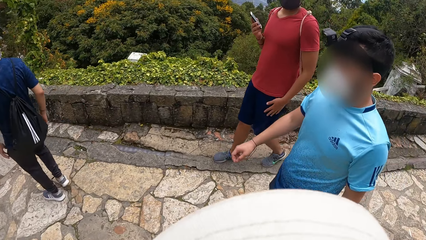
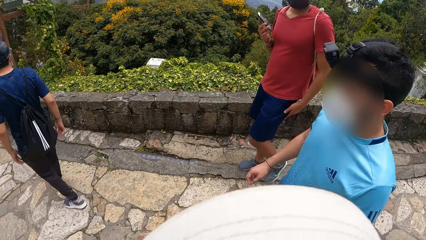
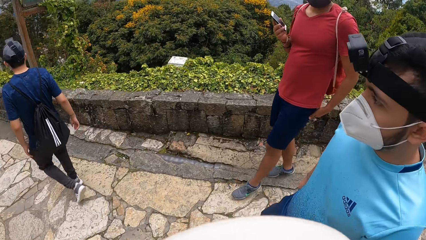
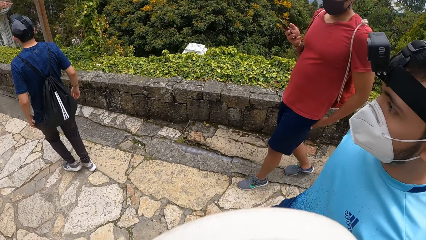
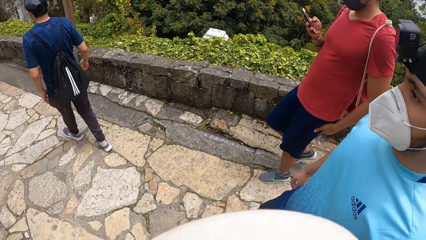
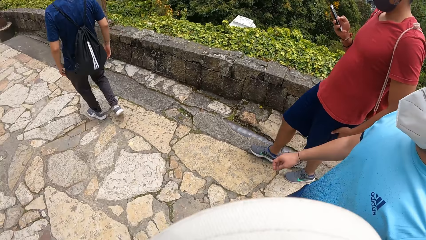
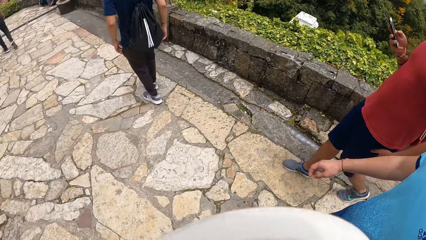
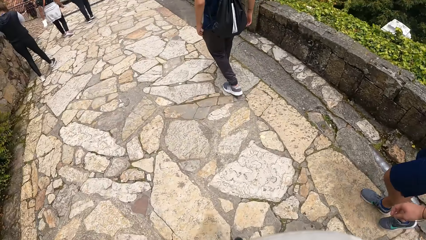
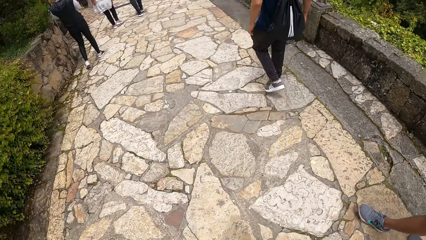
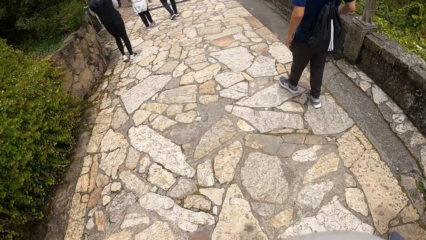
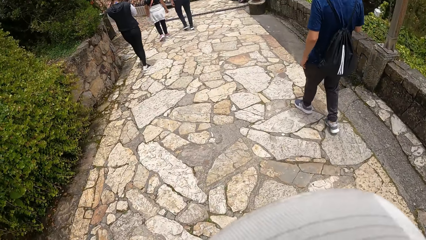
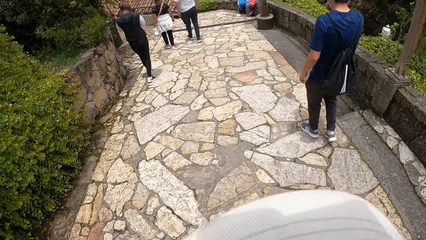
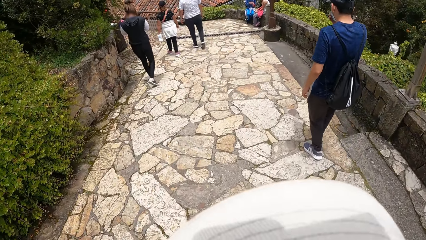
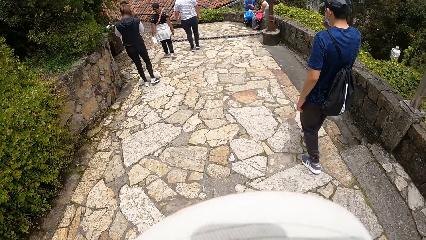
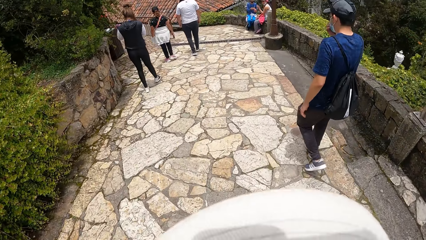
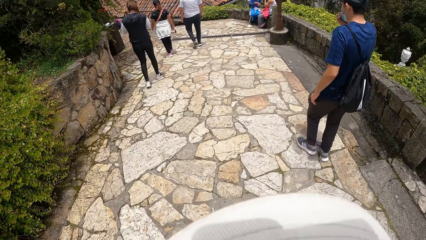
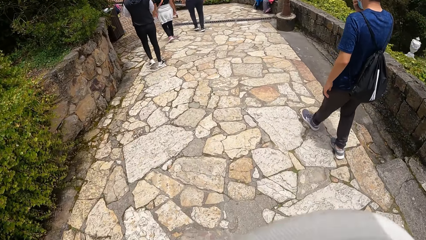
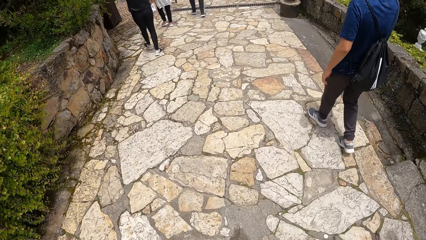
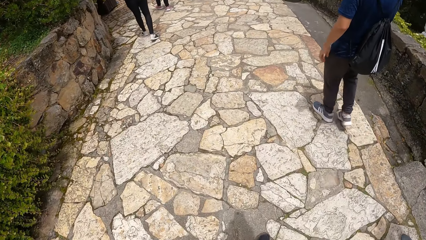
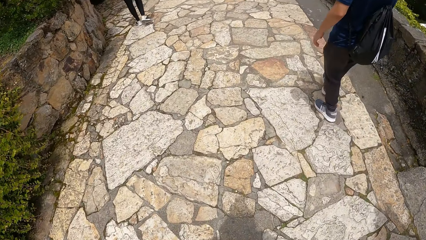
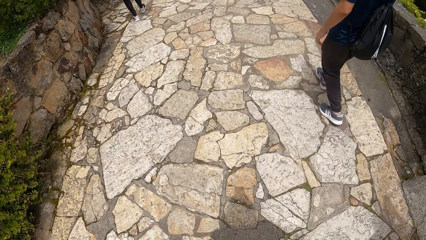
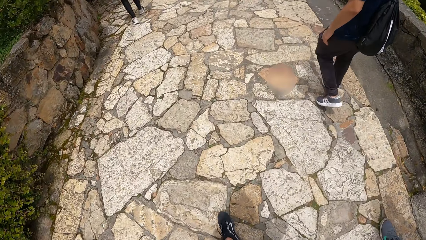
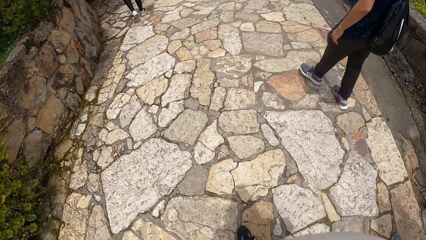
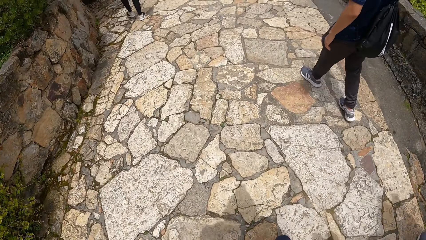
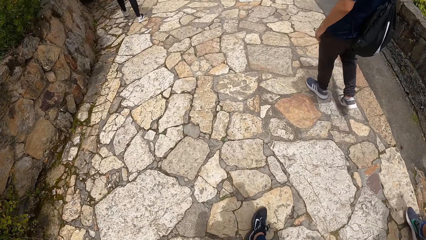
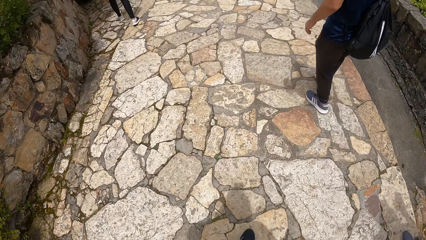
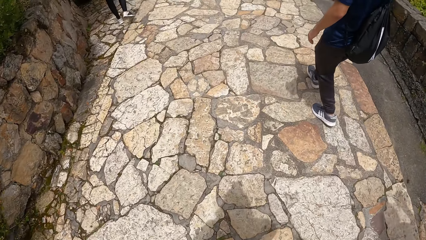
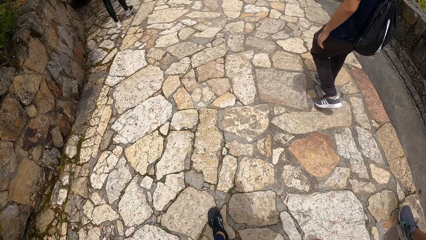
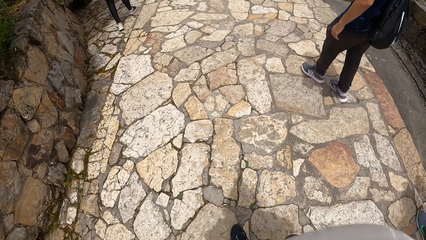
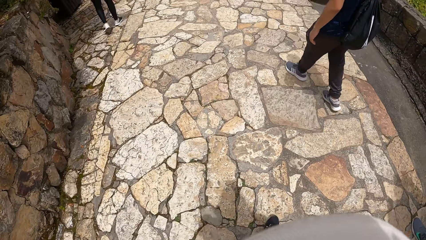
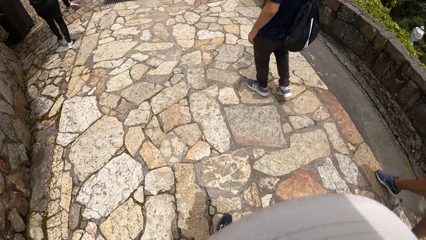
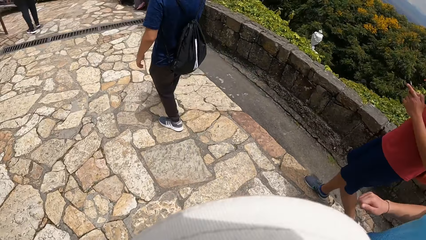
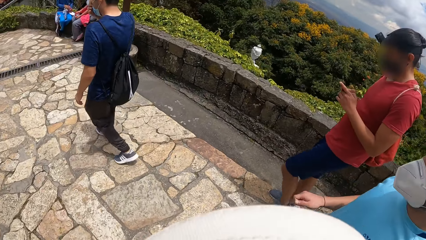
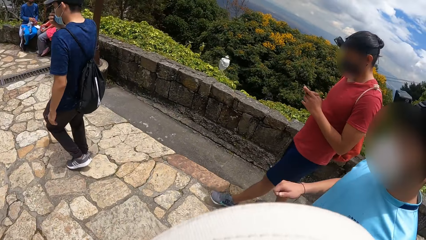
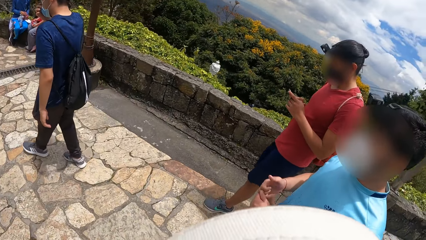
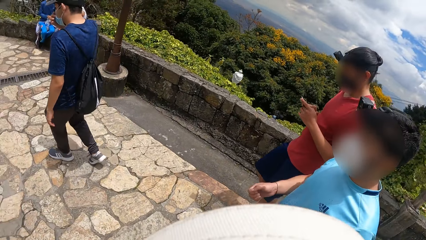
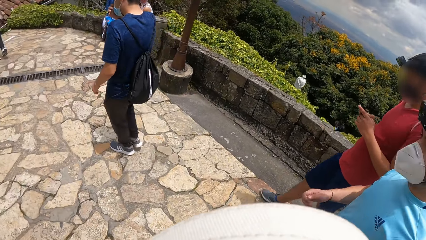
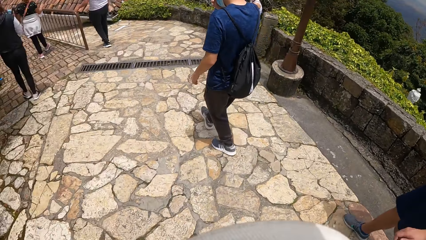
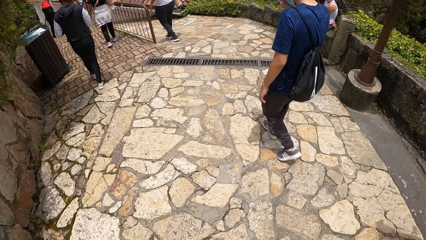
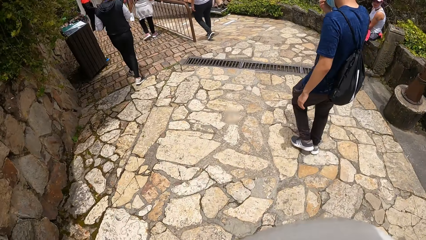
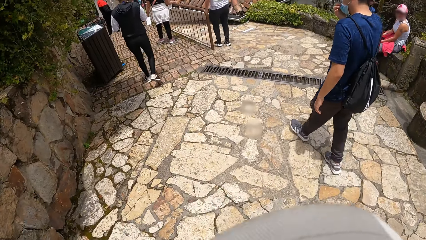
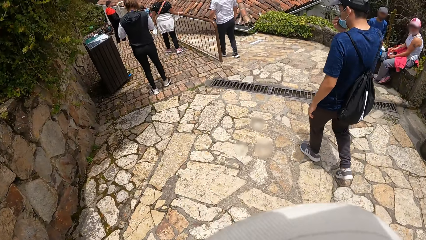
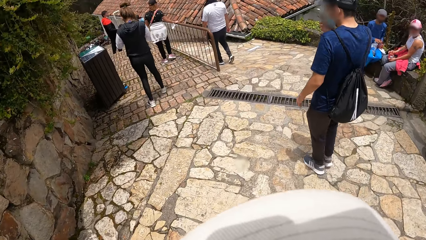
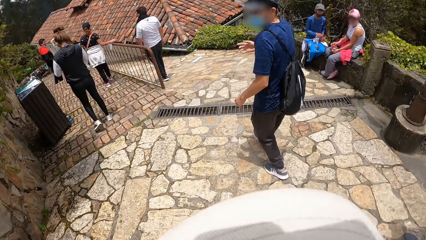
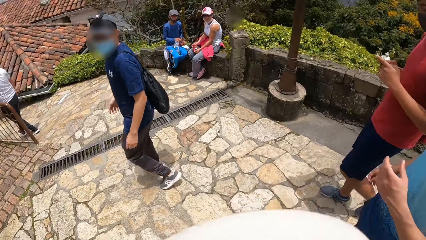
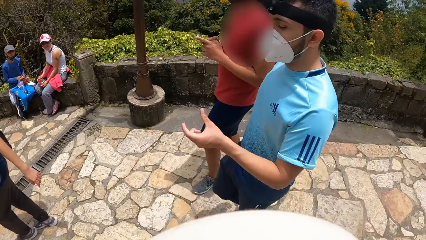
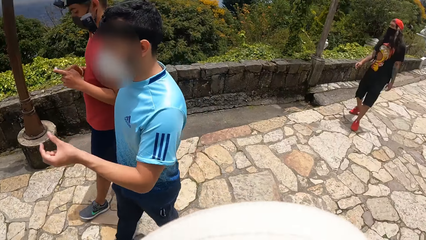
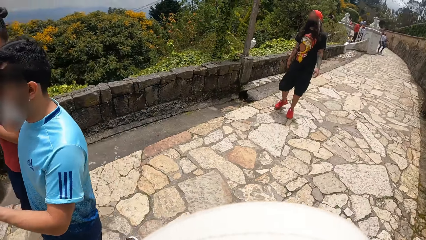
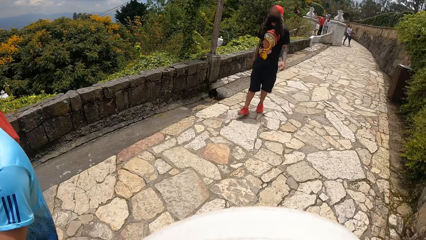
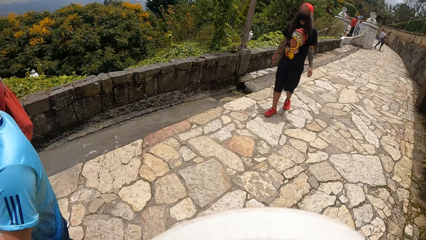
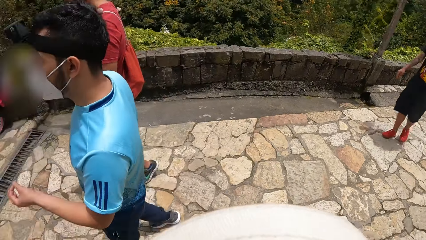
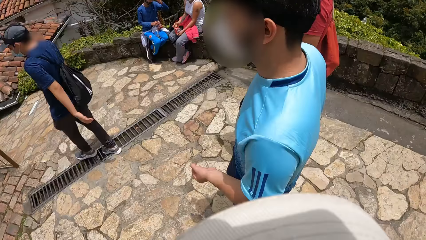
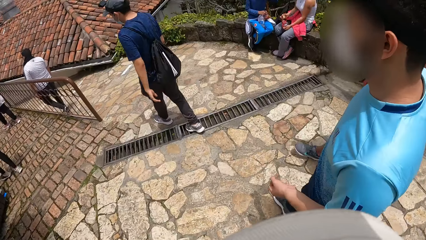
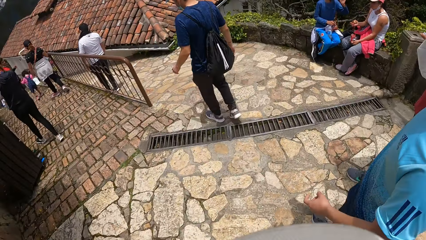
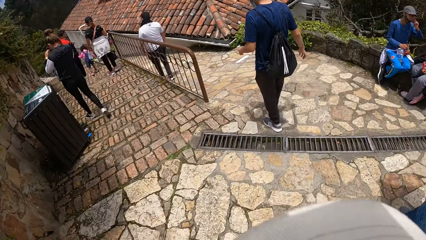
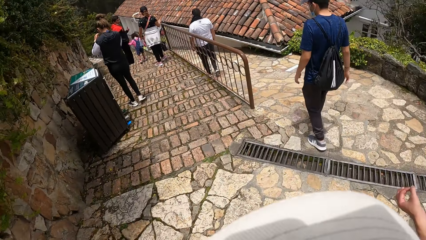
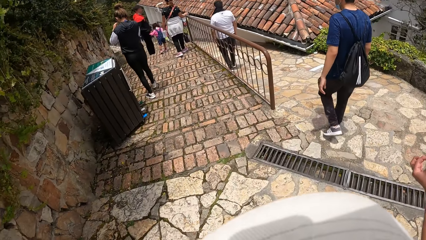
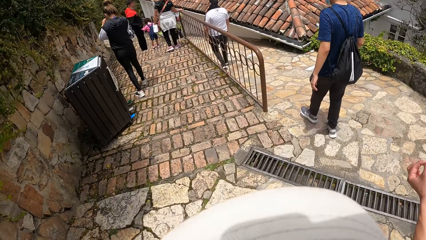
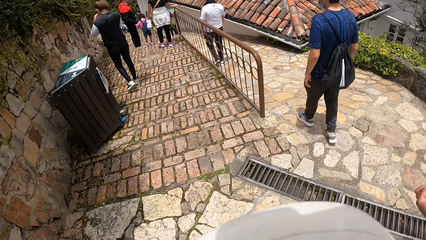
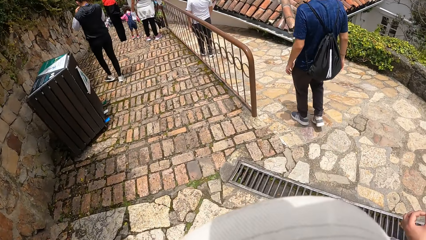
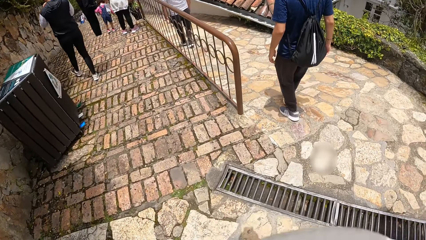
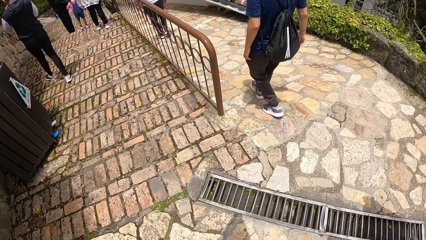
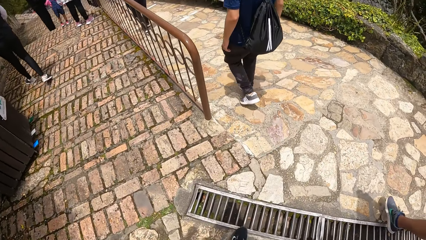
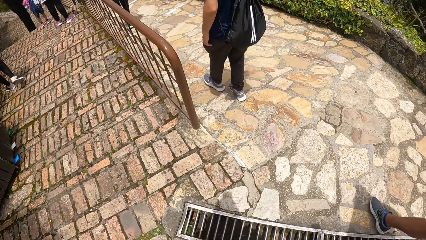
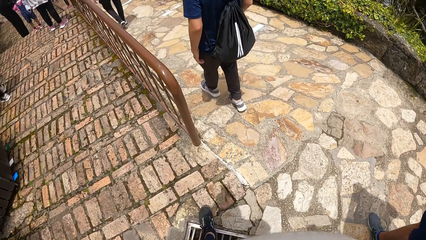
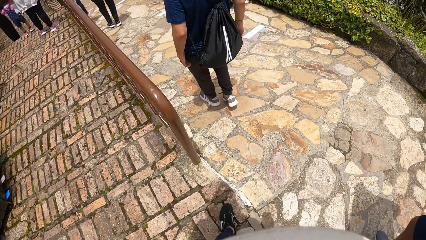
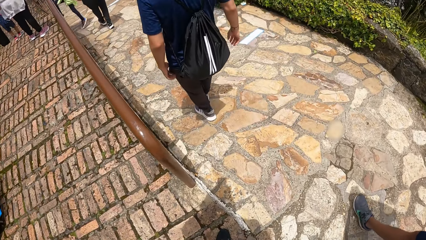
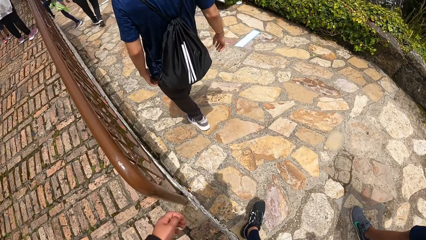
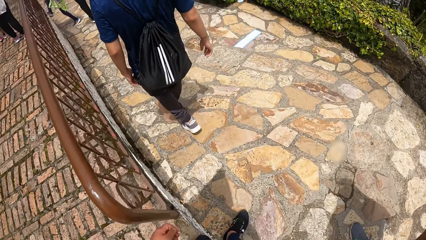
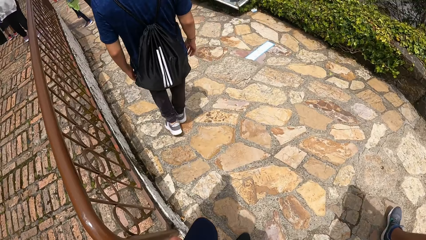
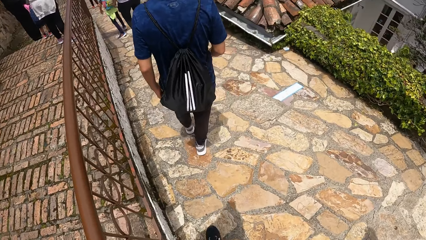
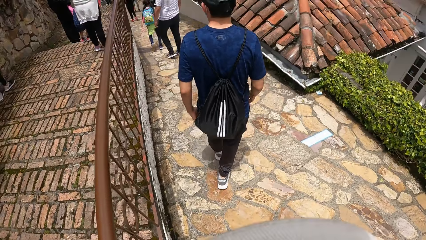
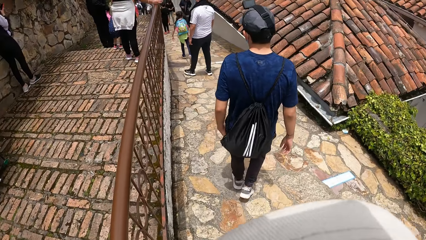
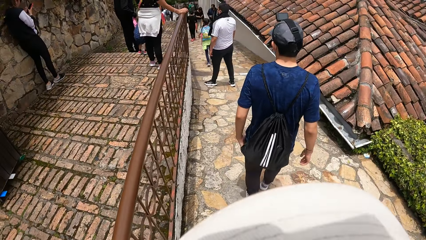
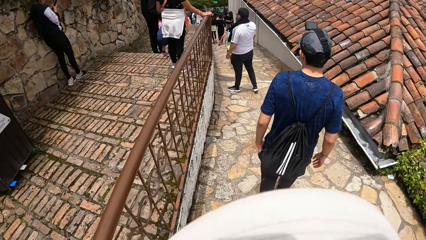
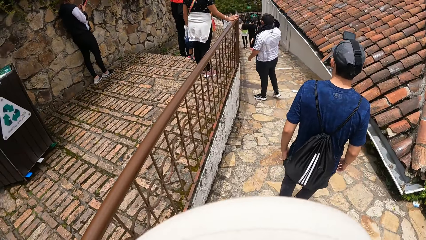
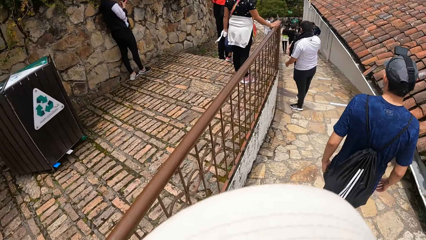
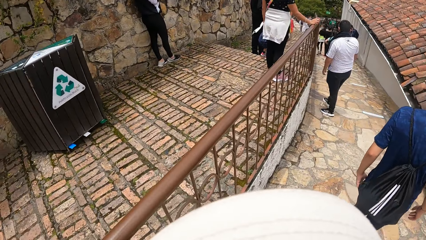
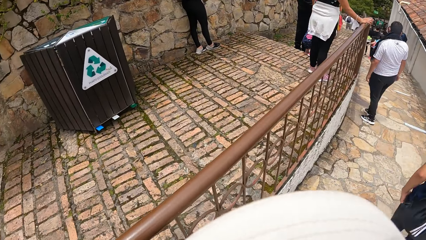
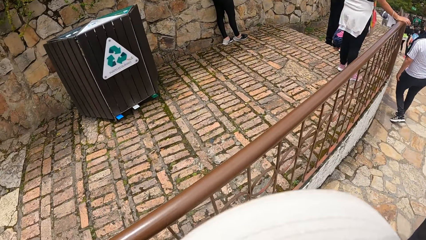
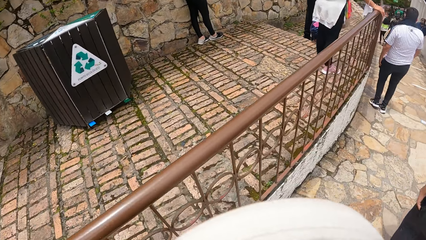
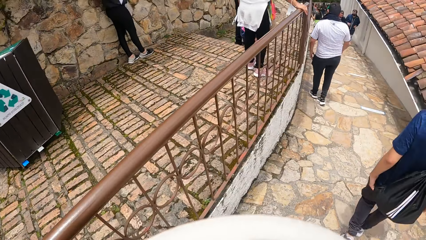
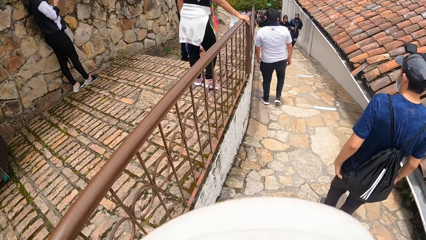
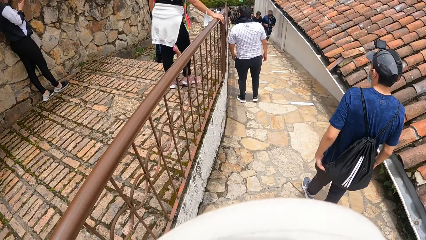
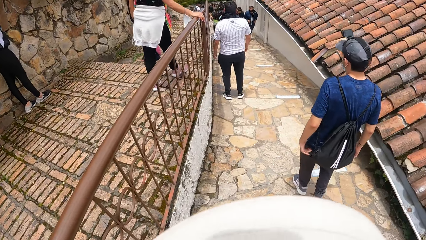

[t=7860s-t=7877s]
A man operates a phone with his right hand. The camera wearer looks at the man. They walk on the pavement. They look at the man. They turn to look back. They walk down the pavement.
